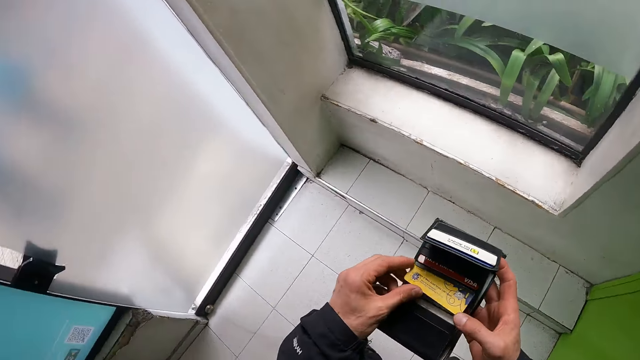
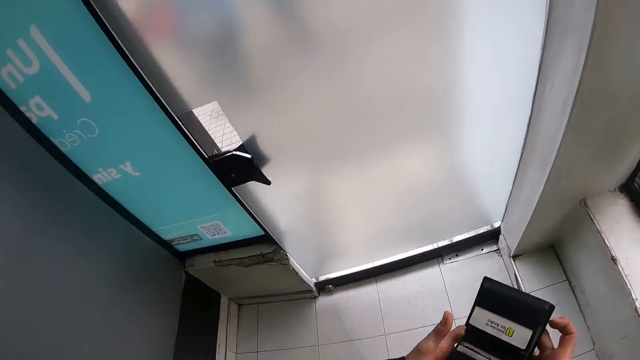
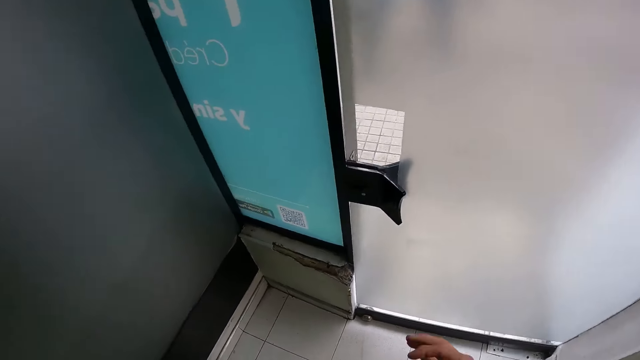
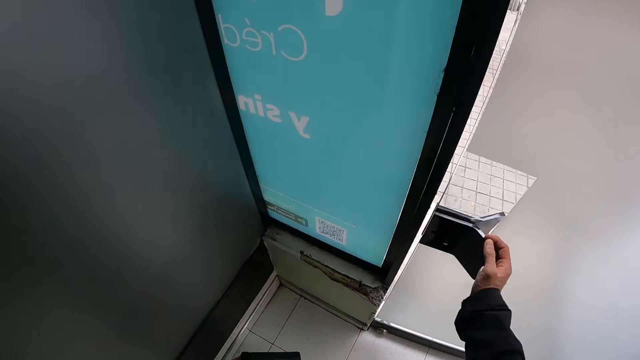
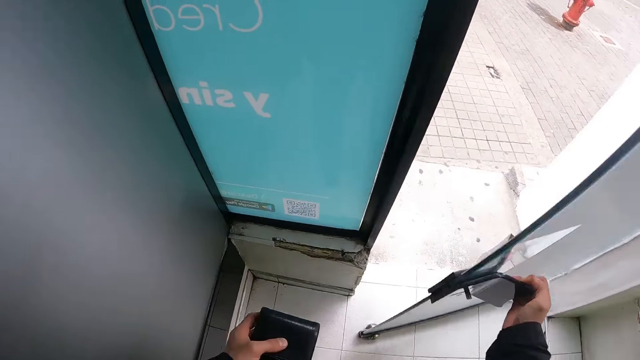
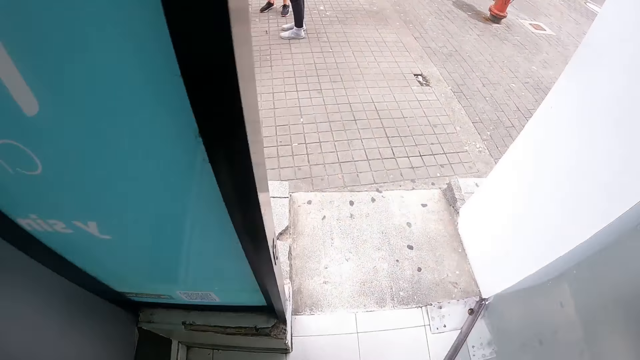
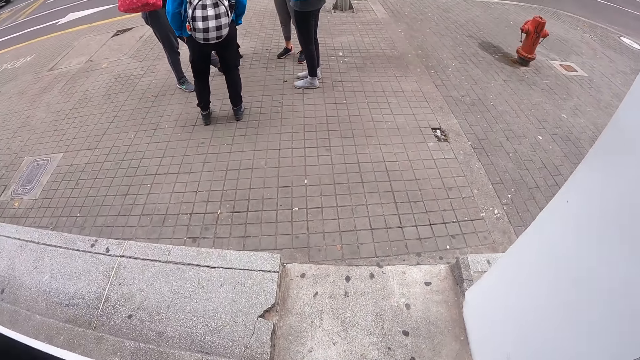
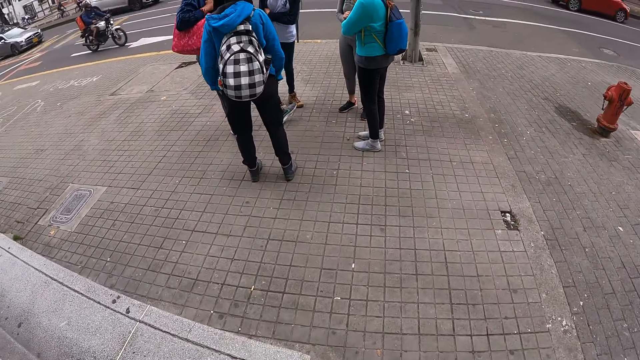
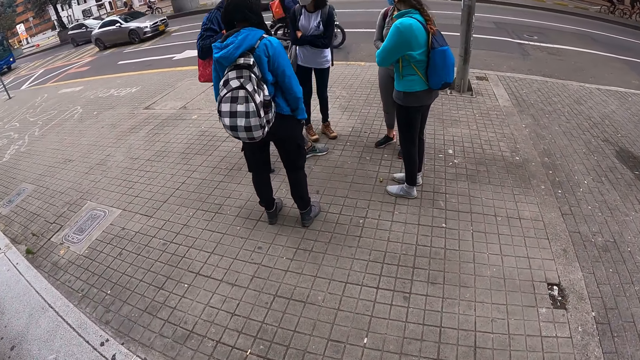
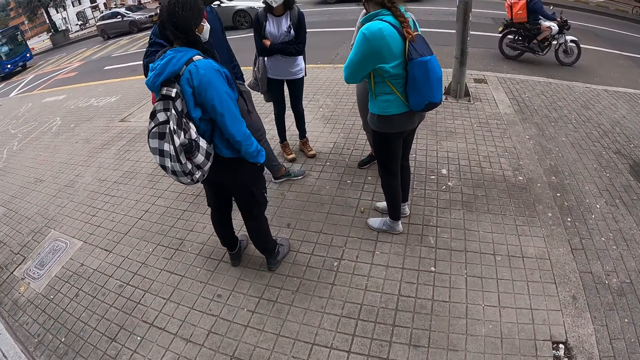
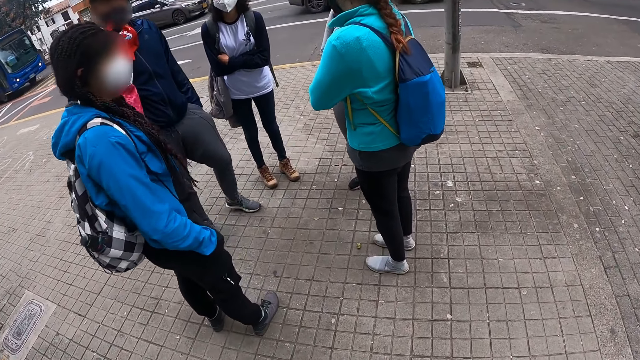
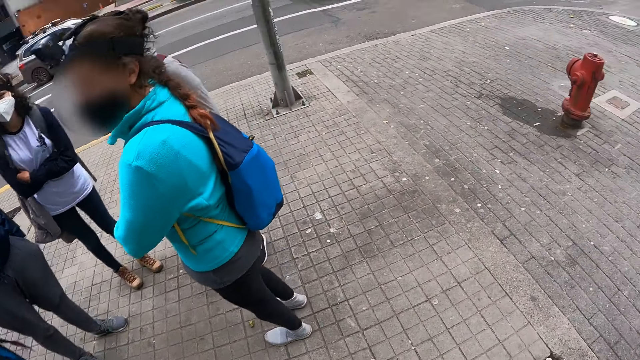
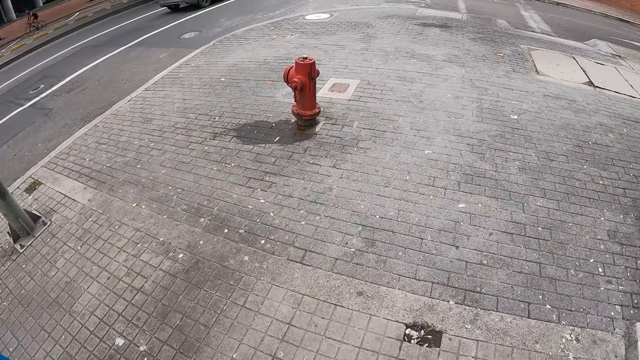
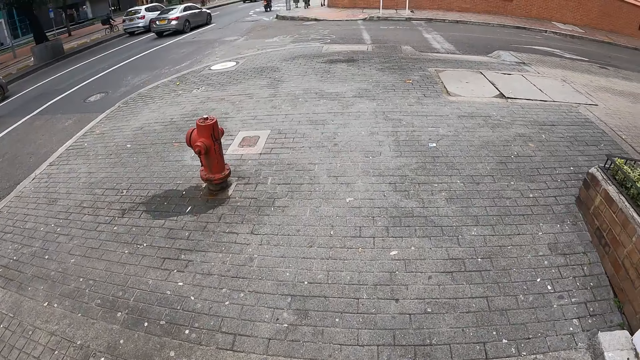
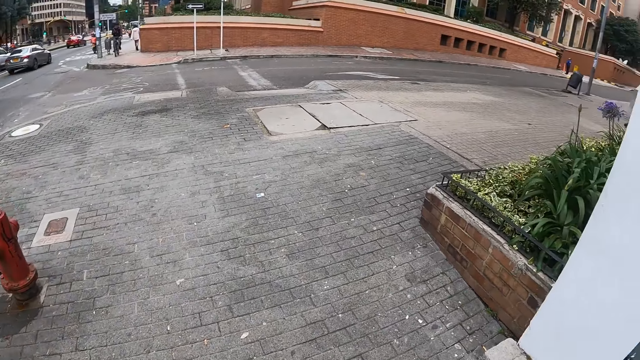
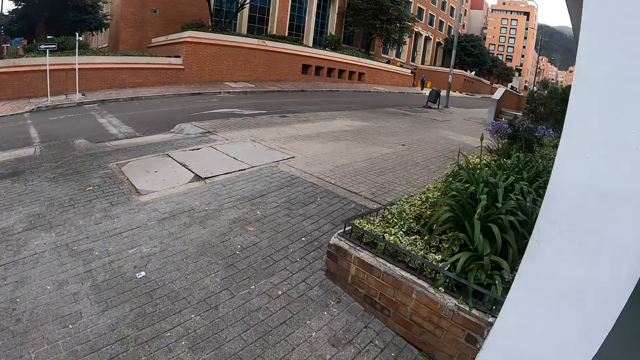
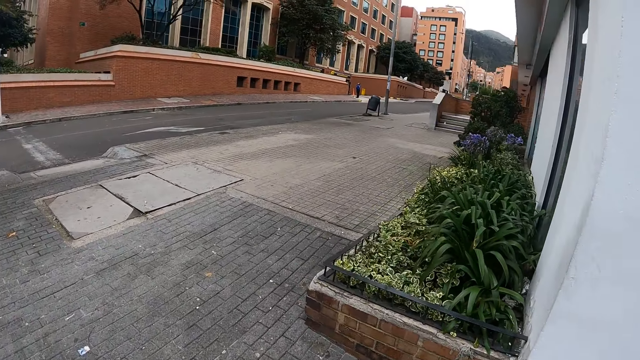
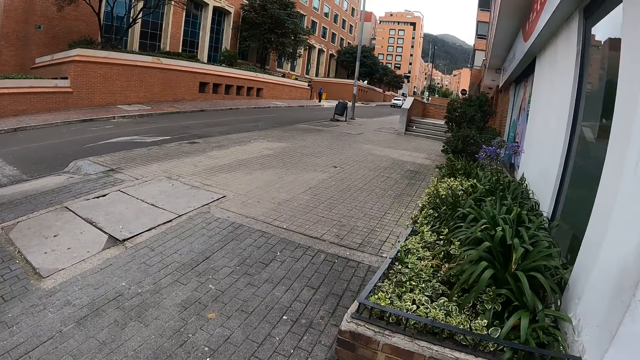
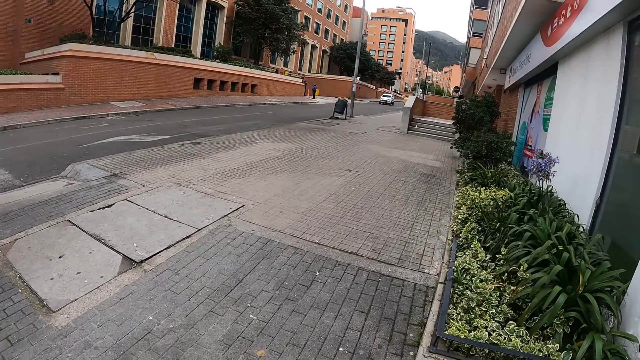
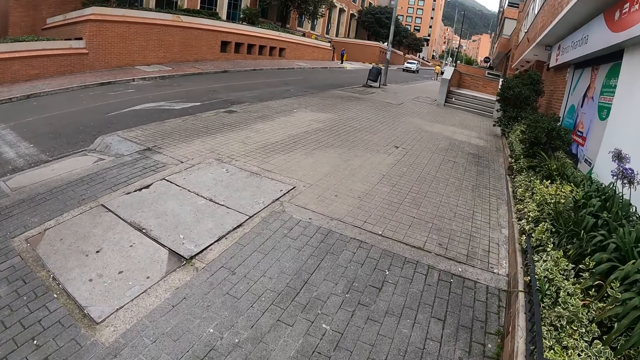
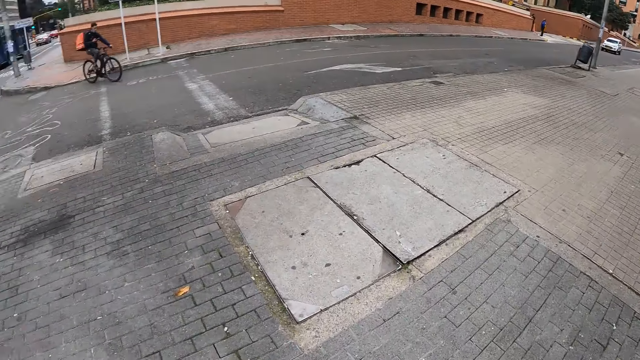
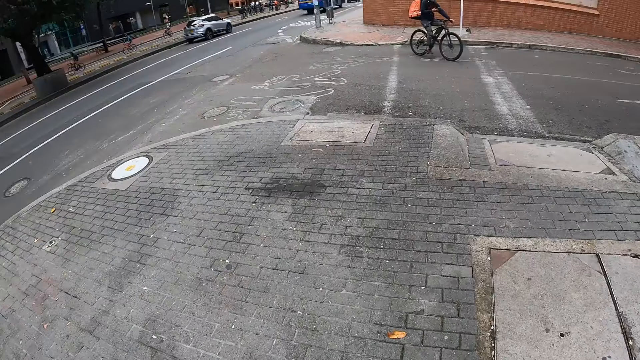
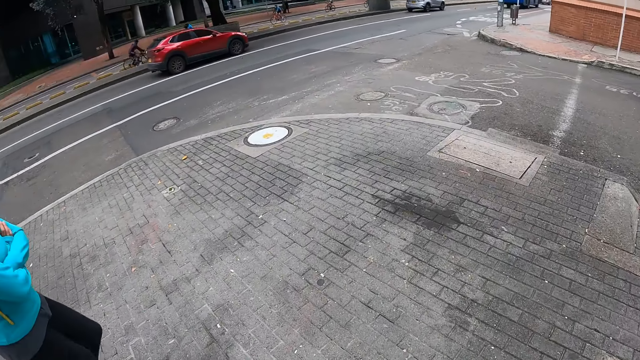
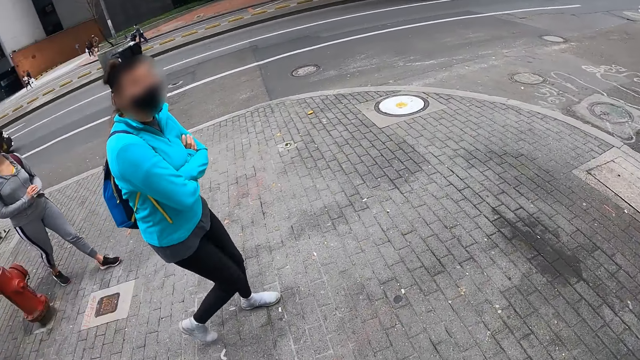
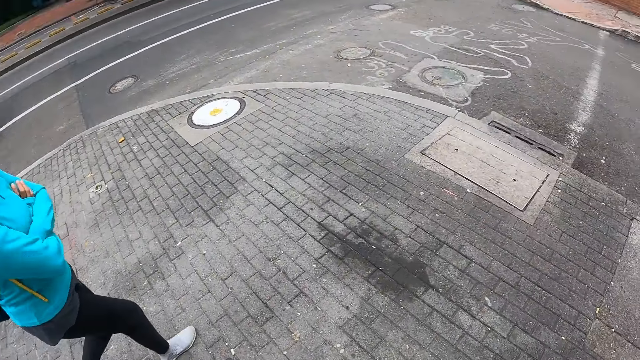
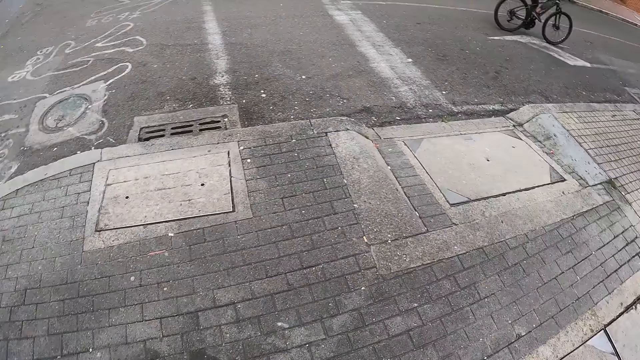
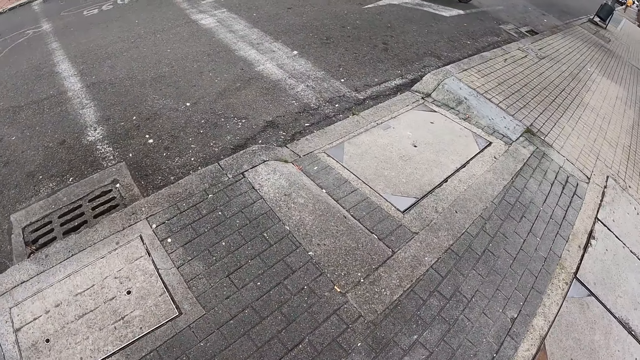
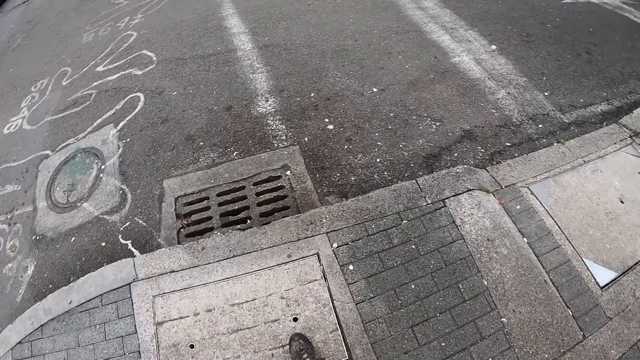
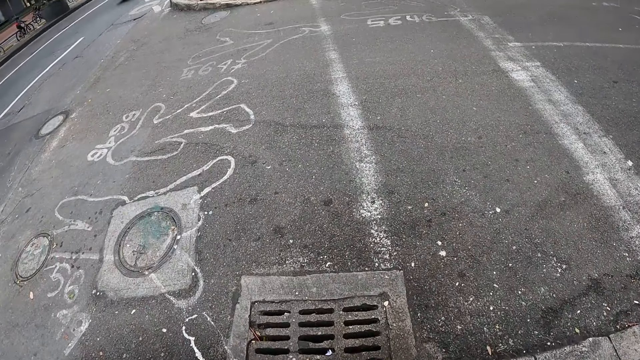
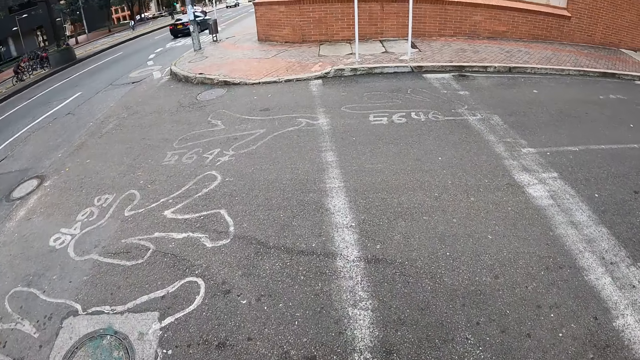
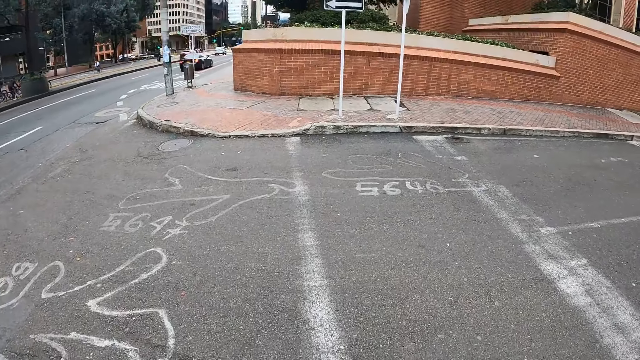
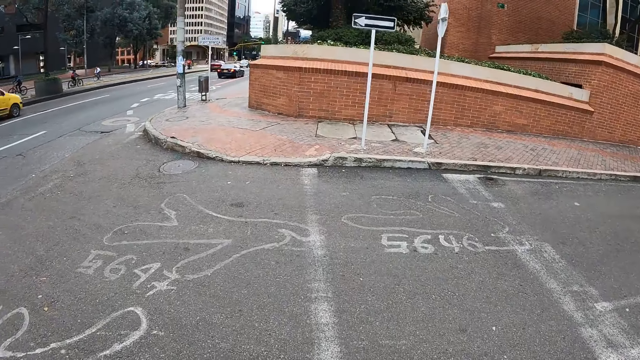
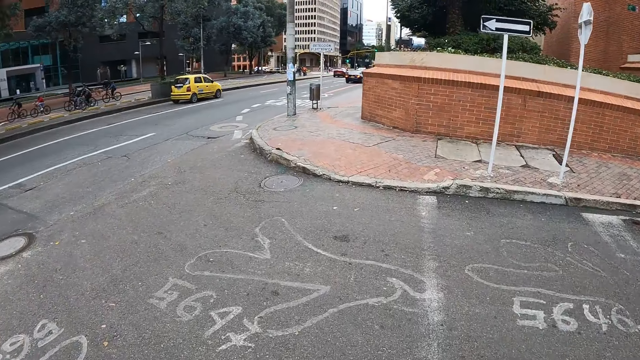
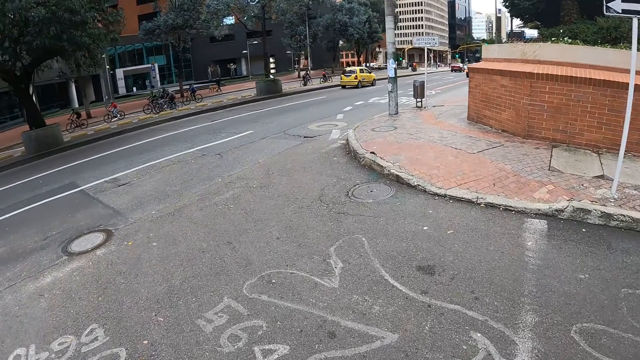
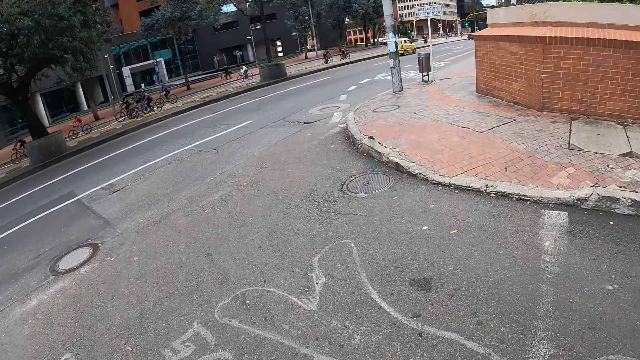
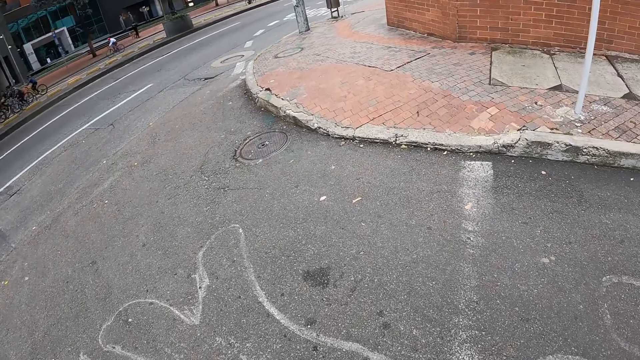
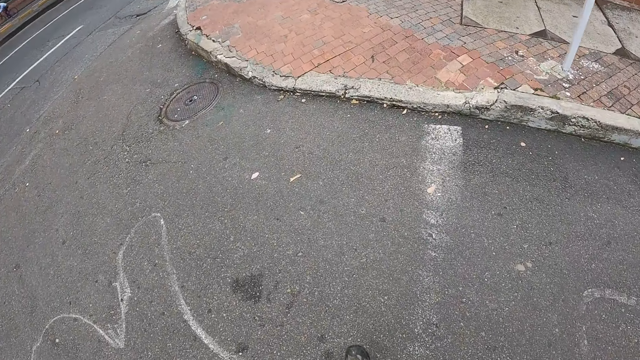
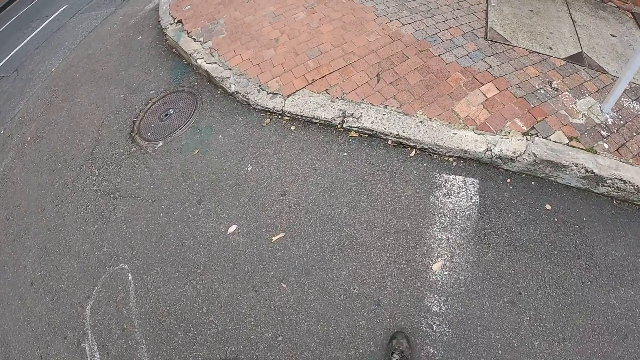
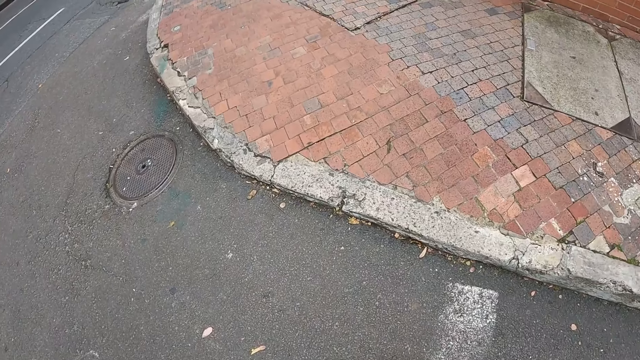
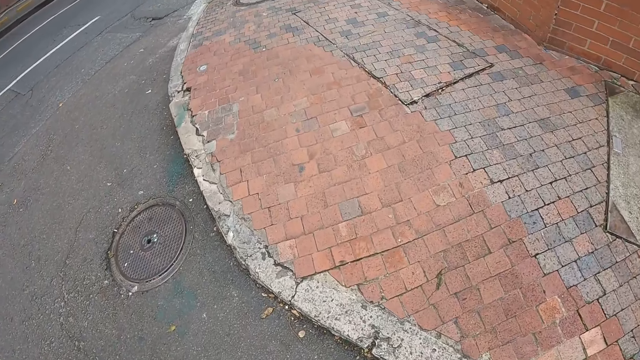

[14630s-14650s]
The camera wearer puts the credit card in his wallet with his left hand. He opens a glass door with his right hand. He walks out of the door. He walks around. He walks on a busy road walkway. A lady looks at the camera wearer. The camera wearer walks with a group of people on the walkway. He stares around, and walks around with the lady.
